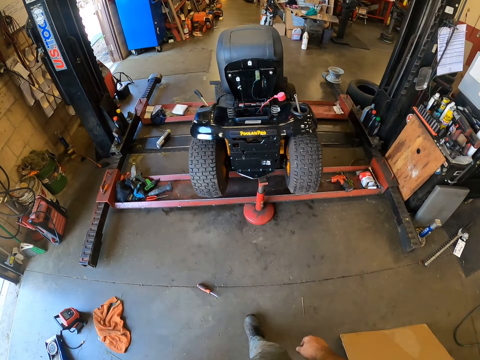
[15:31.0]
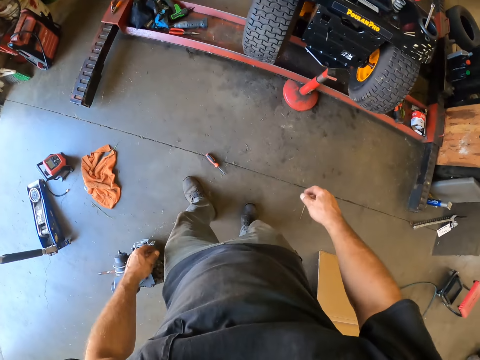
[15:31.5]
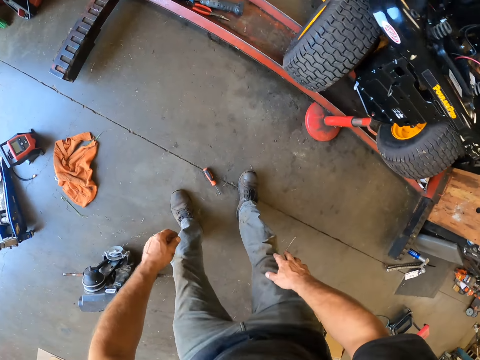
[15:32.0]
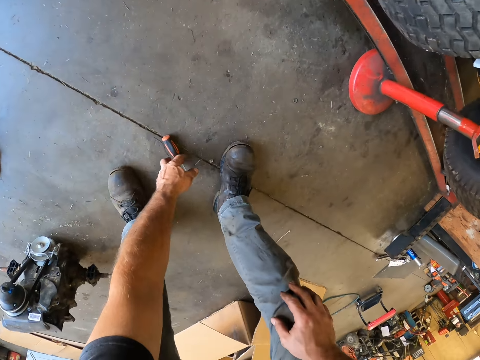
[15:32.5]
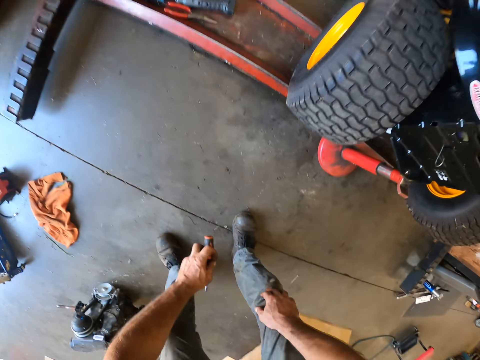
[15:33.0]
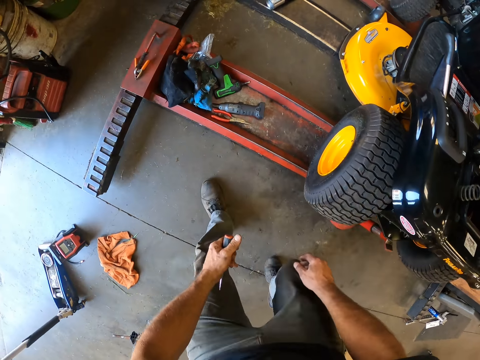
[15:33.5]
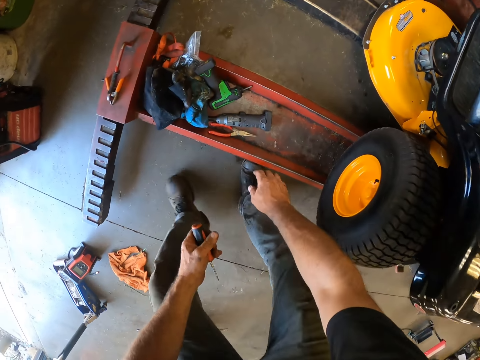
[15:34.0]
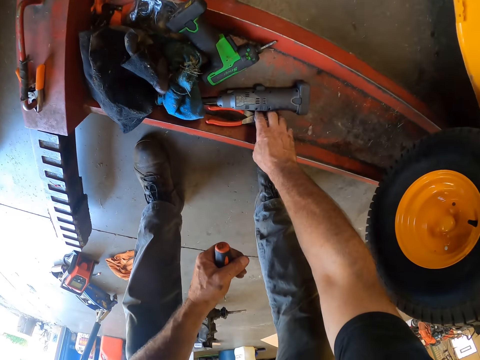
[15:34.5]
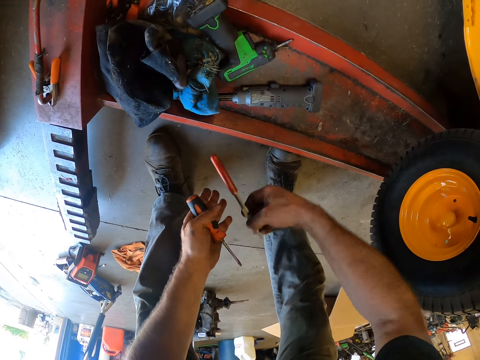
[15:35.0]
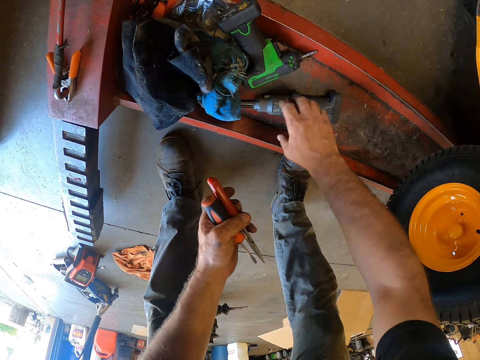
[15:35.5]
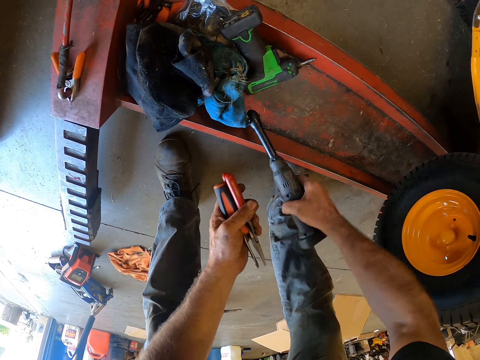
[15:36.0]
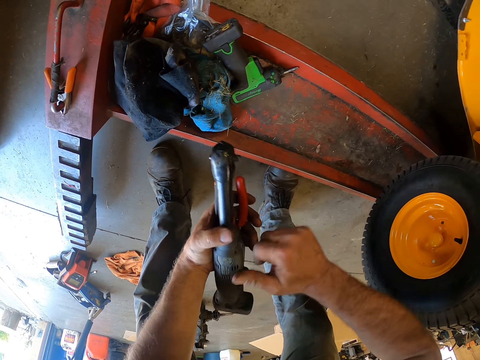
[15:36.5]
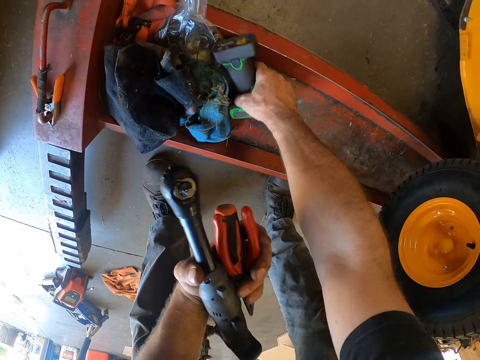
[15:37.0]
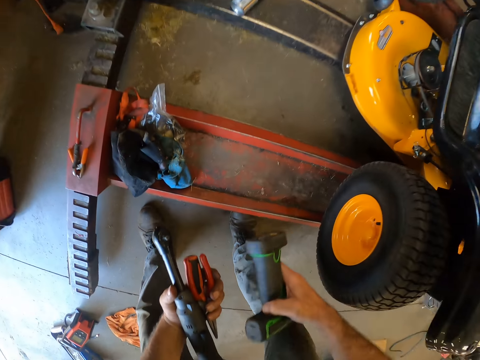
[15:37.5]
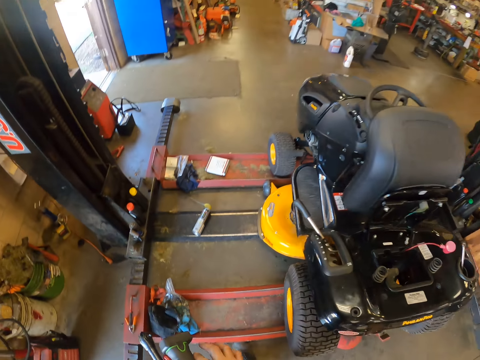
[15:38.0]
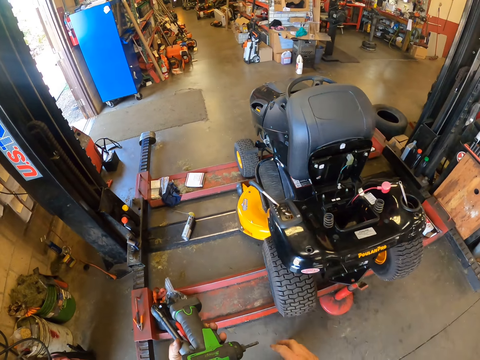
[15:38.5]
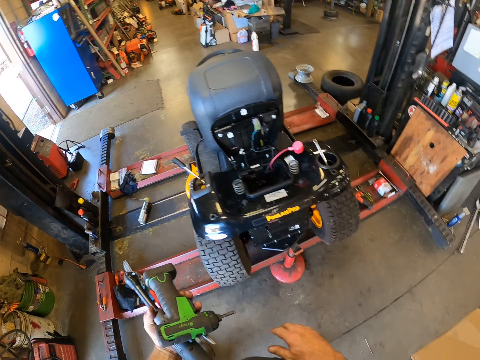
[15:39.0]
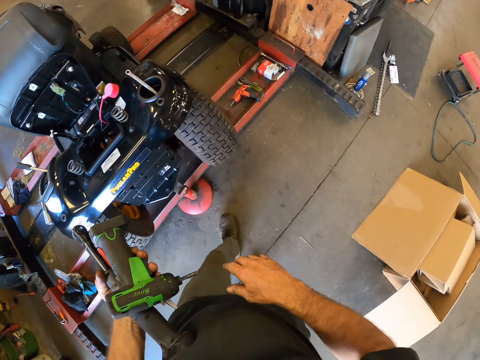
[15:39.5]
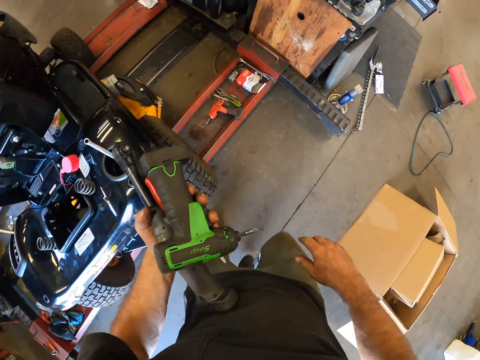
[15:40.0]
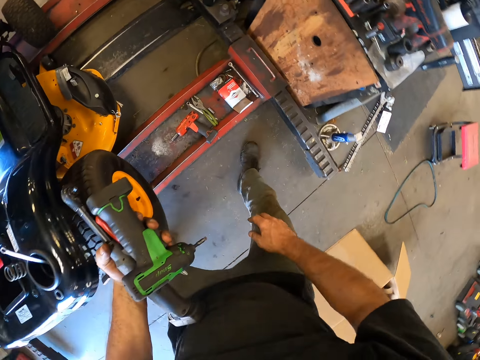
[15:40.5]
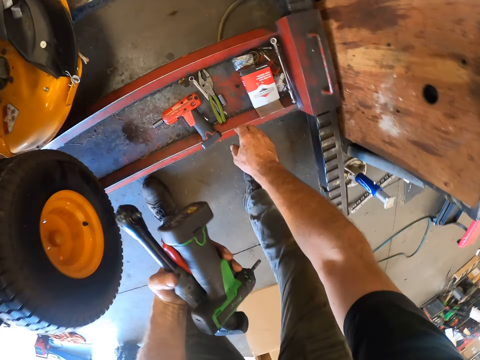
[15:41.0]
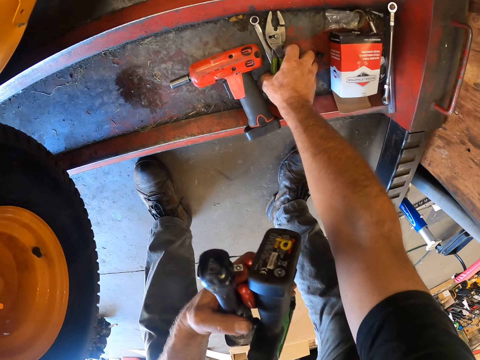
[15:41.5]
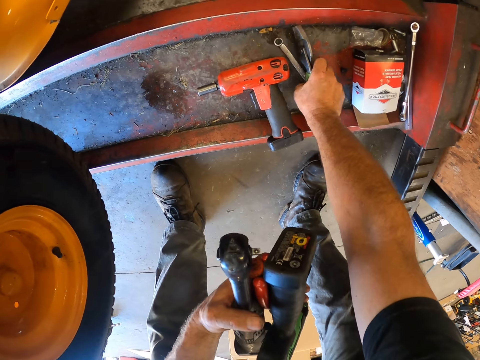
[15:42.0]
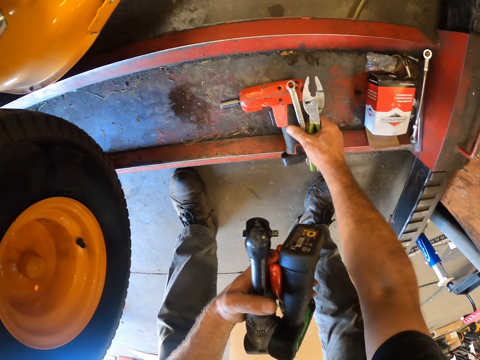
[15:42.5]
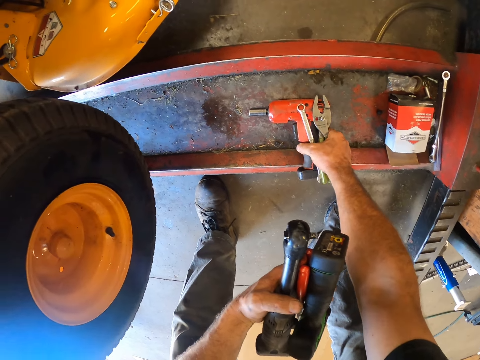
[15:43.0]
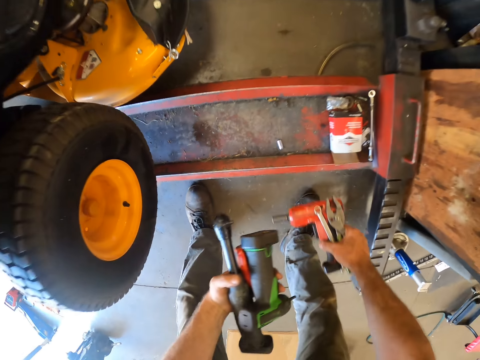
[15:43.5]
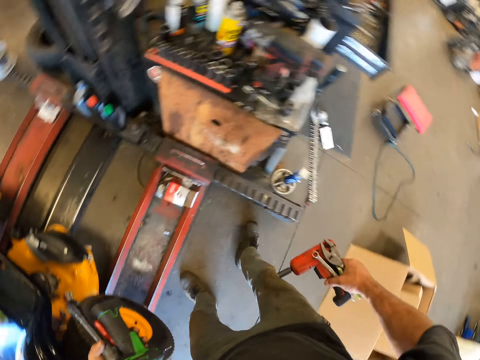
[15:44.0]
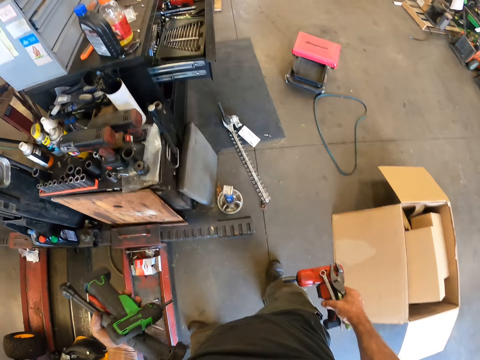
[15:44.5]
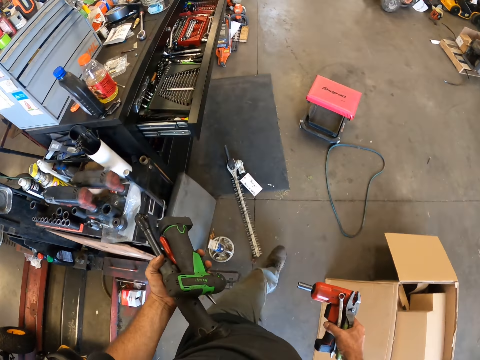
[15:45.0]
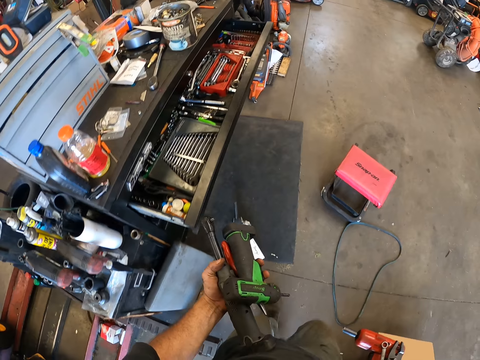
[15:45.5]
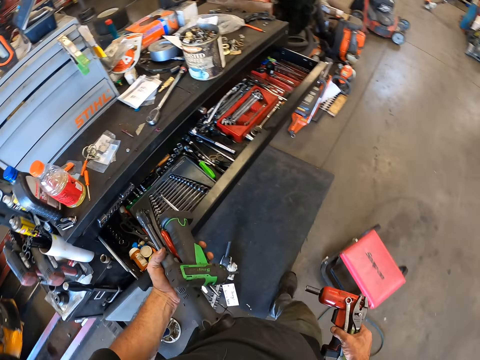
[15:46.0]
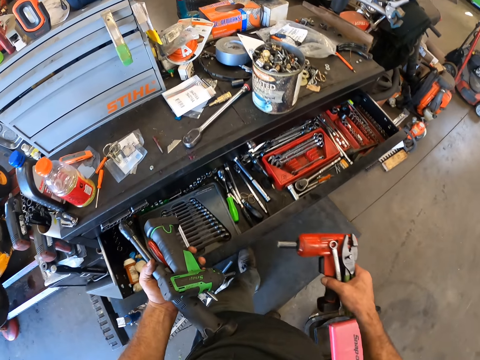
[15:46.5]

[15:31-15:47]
The camera wearer picks up a flat head screwdriver on the floor with his left hand. He walks towards the ride-on lawn mower. He picks up the needle nose plier from the car lift with his right hand. He passes the needle nose plier to his left hand. He picks up a capping machine or socket wrench from the car lift with his right hand. He passes the capping machine to his left hand. He picks up a drilling machine or electric drill from the car lift with his right hand. He stands up. He passes the drilling machine to his left hand. He walks around the garage. He picks up the hose clamp plier, the combination spanner and the electric drill from the car lift with his right hand. He picks up an impact wrench from the car lift with his right hand. He looks around and walks around the garage.

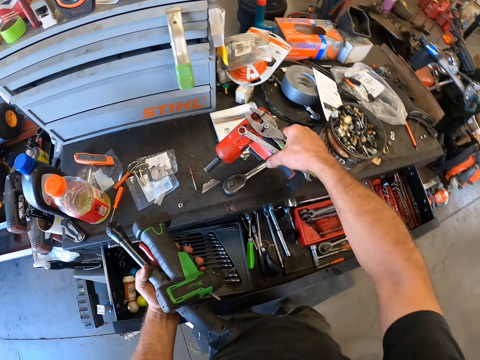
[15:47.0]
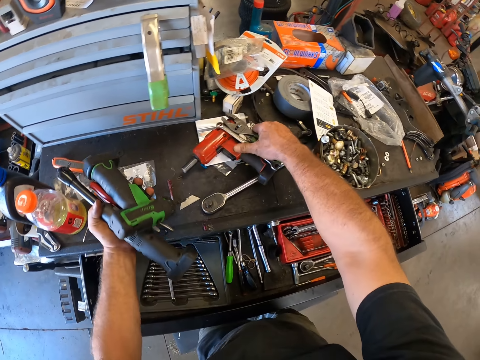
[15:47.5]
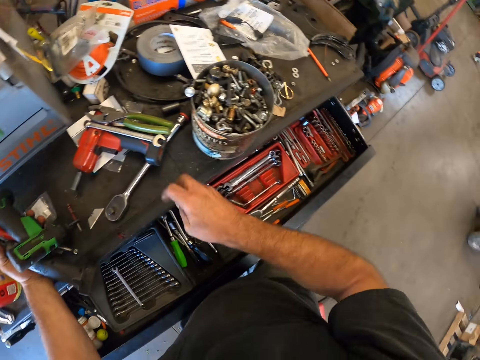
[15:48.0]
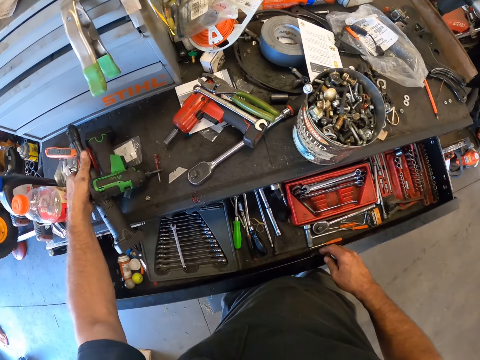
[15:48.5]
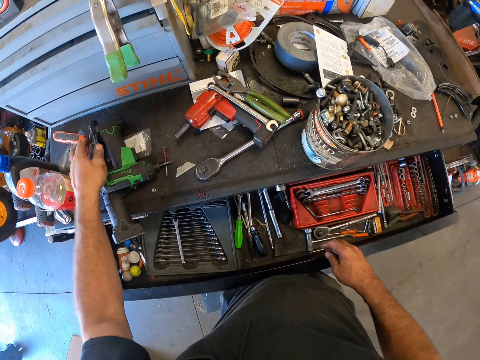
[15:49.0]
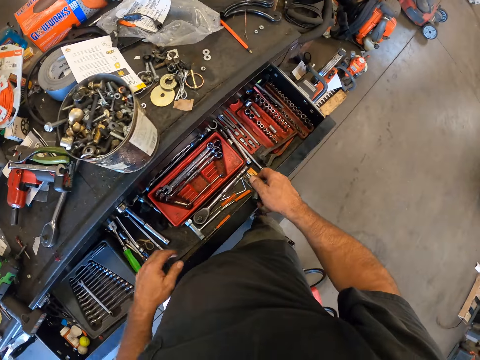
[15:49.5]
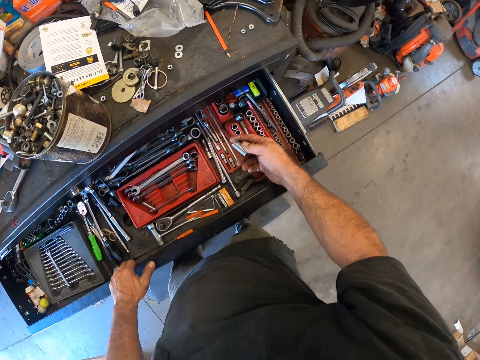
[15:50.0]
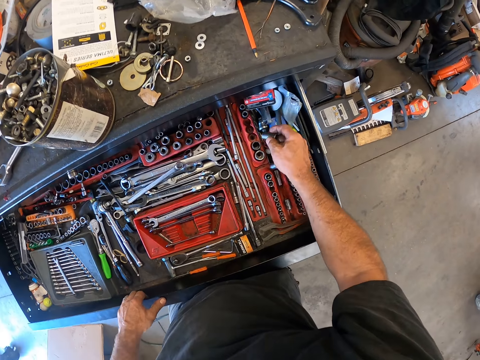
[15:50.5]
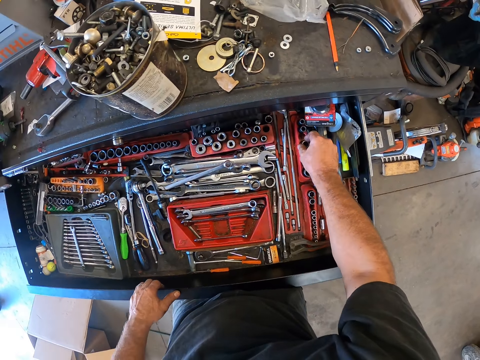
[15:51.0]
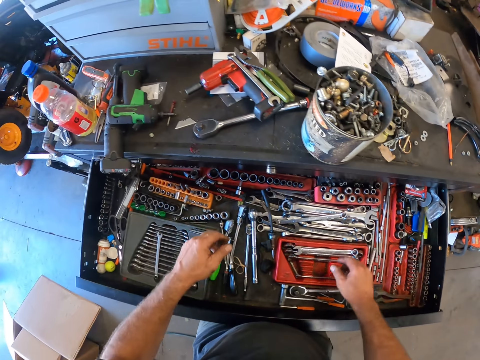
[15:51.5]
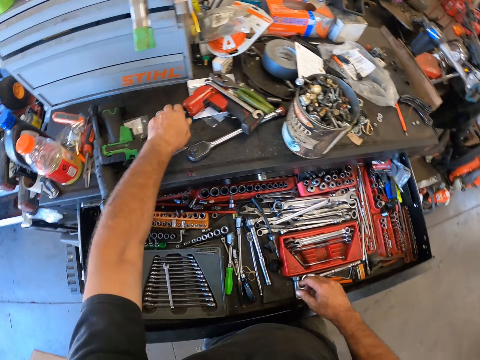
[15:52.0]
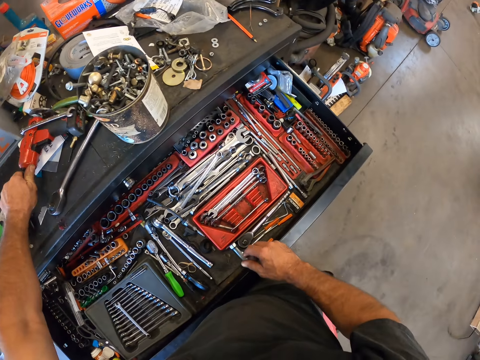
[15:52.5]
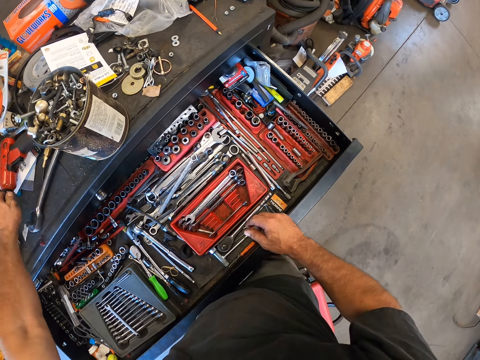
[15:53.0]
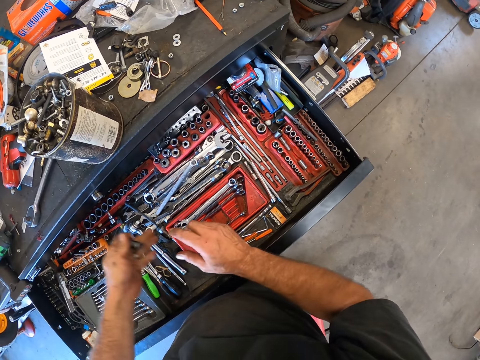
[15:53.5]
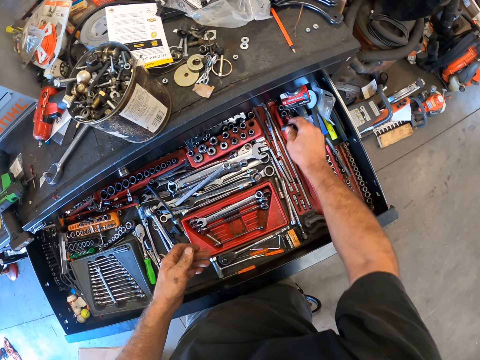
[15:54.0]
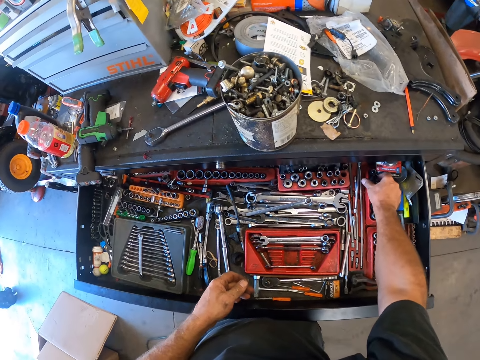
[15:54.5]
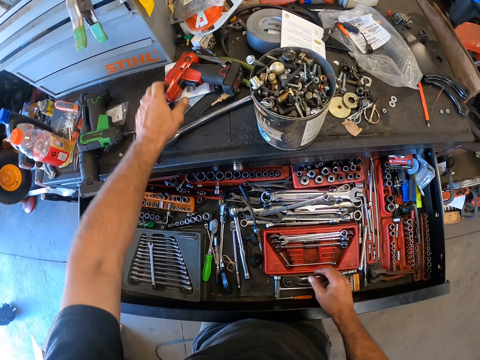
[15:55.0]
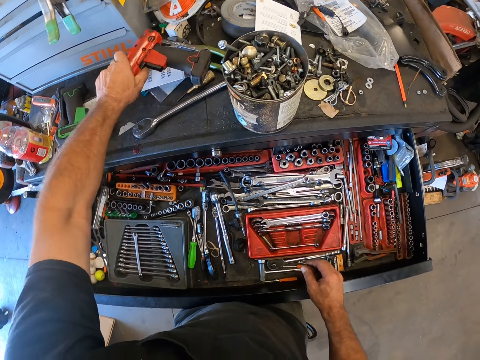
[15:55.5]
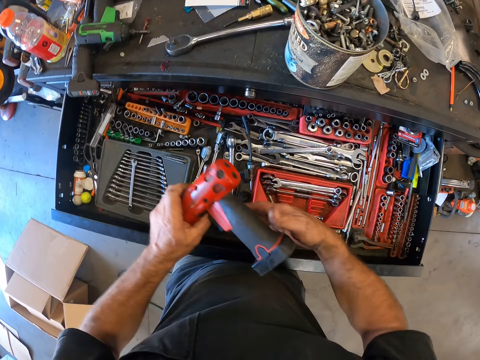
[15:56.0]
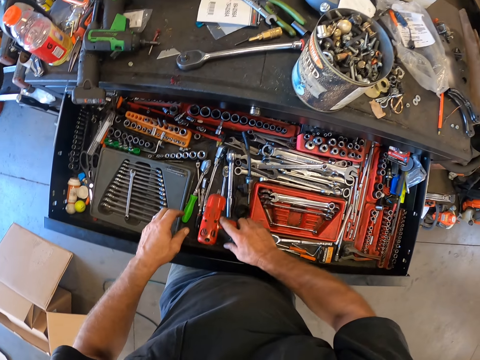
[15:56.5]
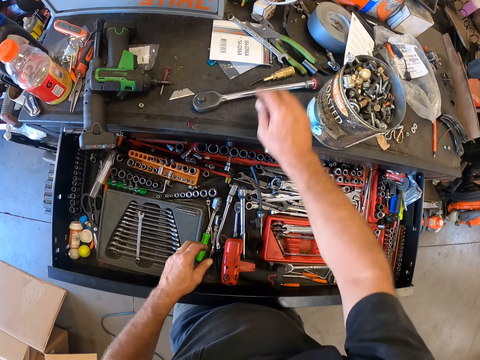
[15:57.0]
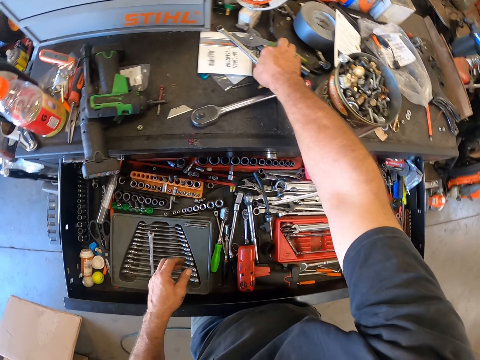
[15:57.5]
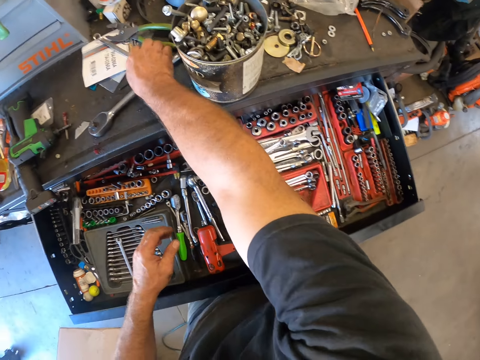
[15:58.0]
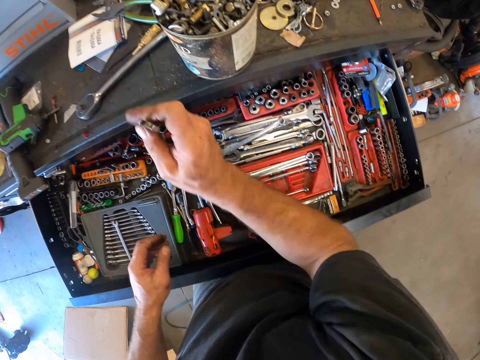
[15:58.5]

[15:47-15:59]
The camera wearer places the tools in his right hand on the tool box. He places the tools in his left hand on the tool box. He looks around. He pulls open a drawer in the tool box. He places a lug nut remover or socket wrench into the drawer in the tool box. He removes another lug nut remover from the impact wrench on the tool box with his left hand. He places the lug nut remover into the drawer in the tool box. He picks up the impact wrench from the tool box with his left hand. He passes the impact wrench to his right hand. He places the impact wrench into the drawer in the tool box. He picks up the combination spanner from the tool box with his right hand.
